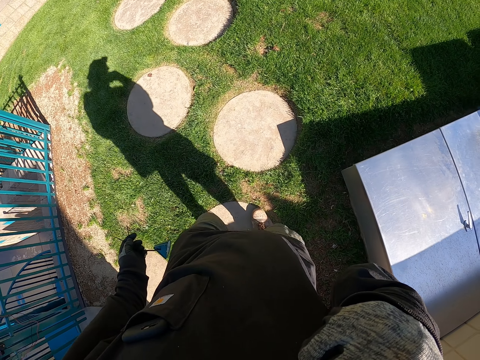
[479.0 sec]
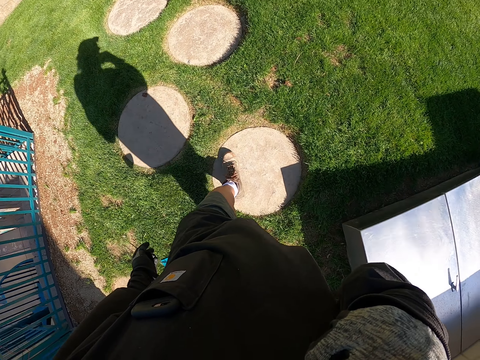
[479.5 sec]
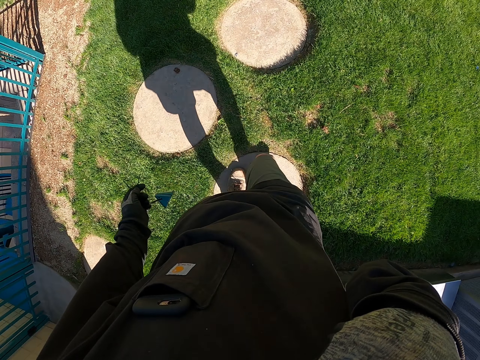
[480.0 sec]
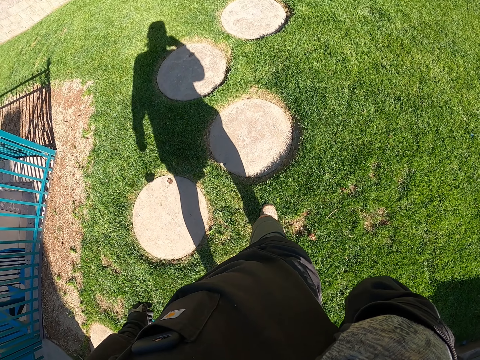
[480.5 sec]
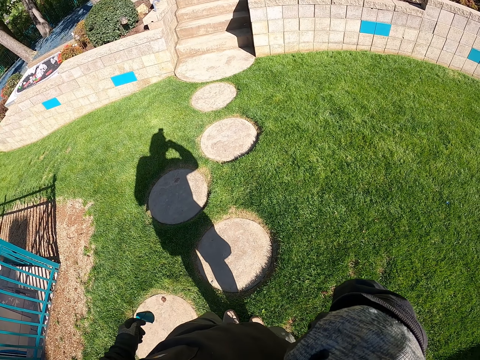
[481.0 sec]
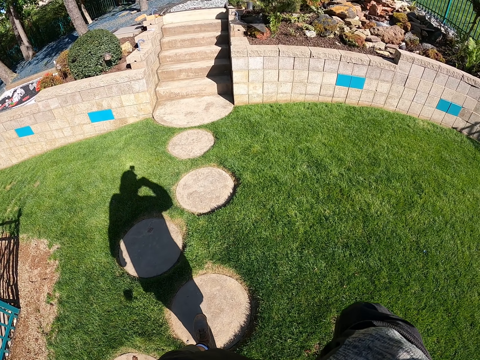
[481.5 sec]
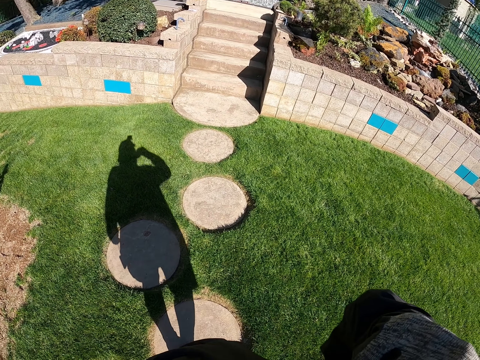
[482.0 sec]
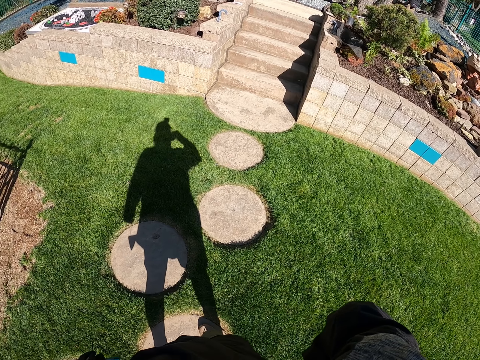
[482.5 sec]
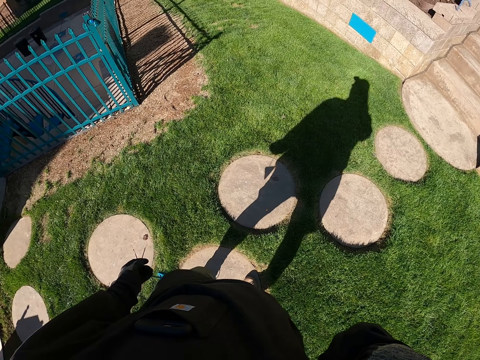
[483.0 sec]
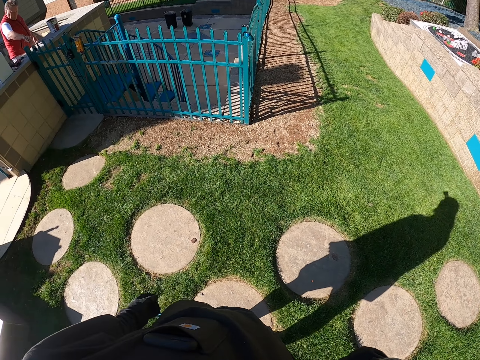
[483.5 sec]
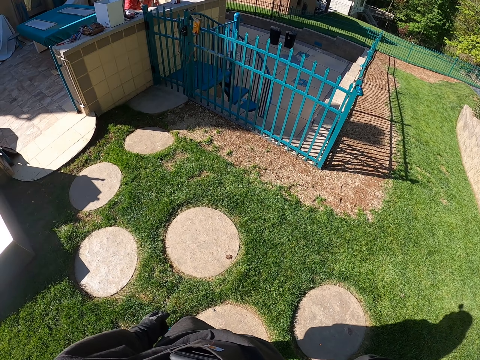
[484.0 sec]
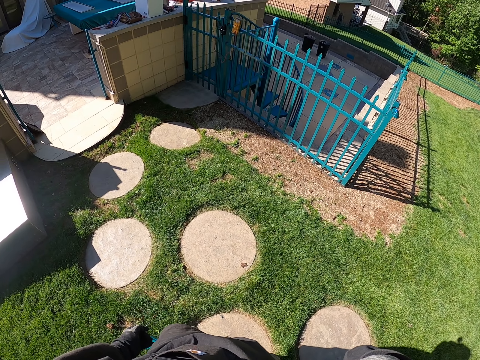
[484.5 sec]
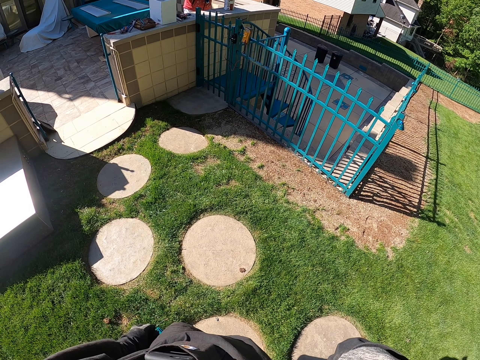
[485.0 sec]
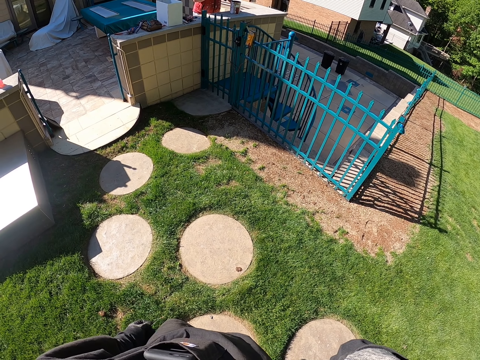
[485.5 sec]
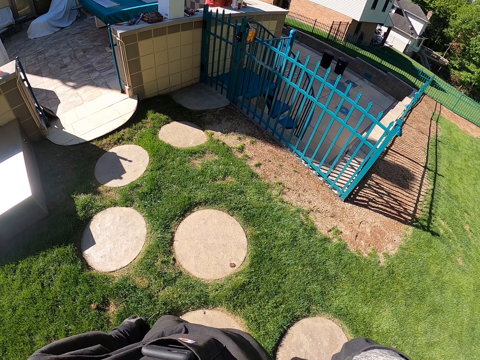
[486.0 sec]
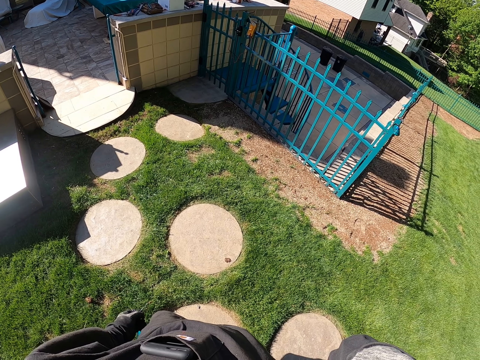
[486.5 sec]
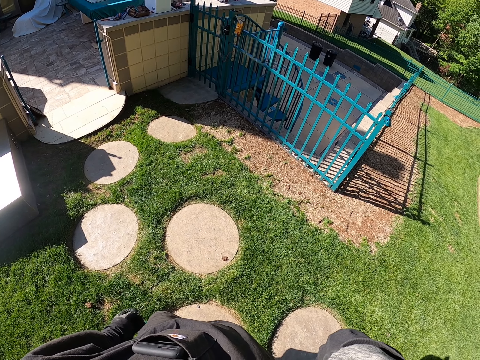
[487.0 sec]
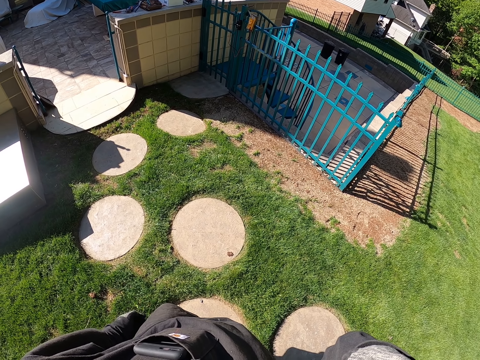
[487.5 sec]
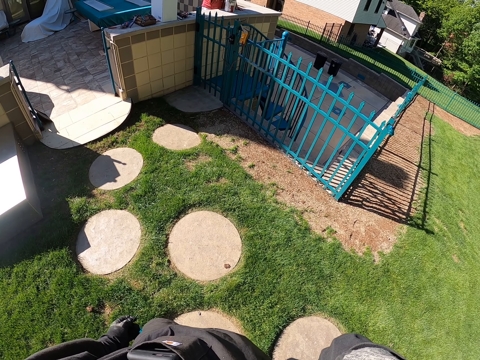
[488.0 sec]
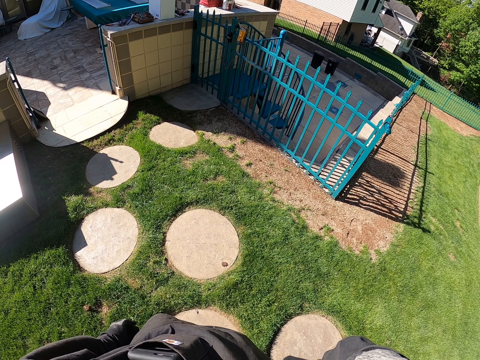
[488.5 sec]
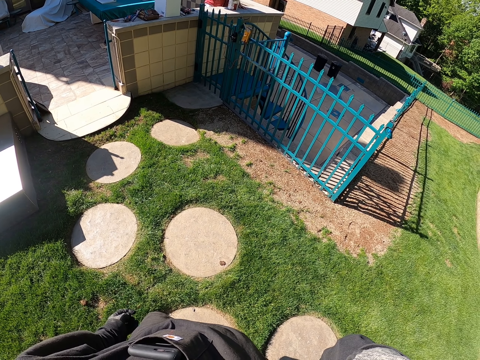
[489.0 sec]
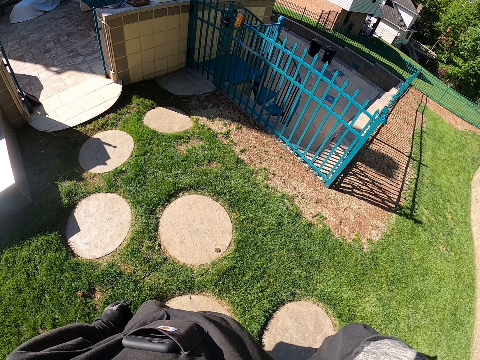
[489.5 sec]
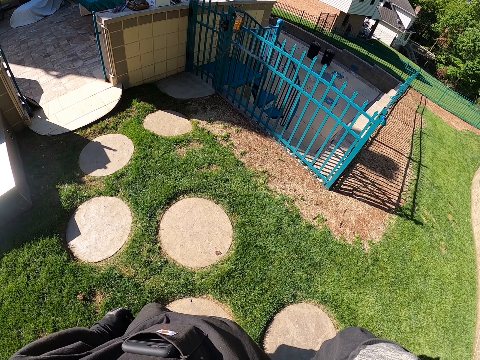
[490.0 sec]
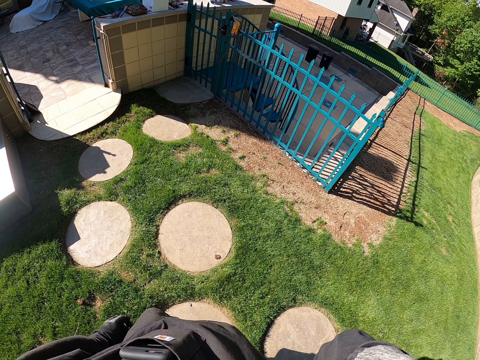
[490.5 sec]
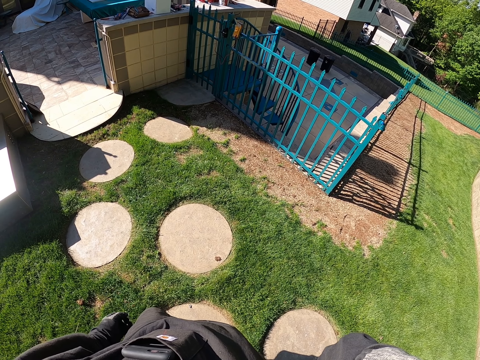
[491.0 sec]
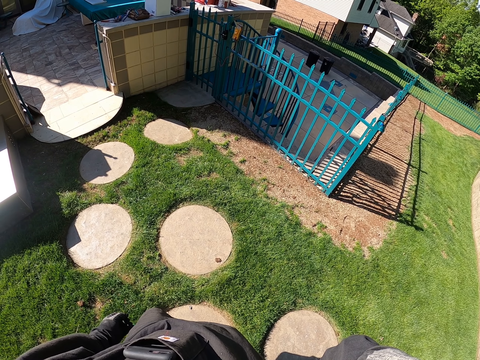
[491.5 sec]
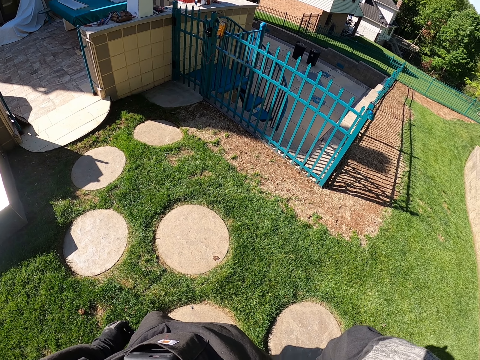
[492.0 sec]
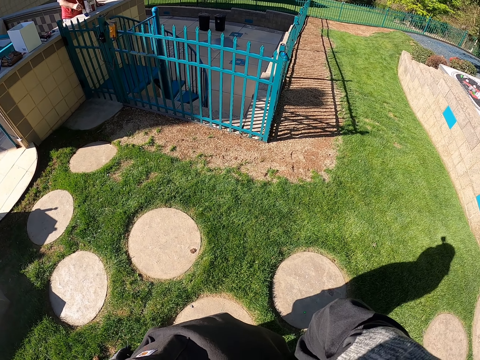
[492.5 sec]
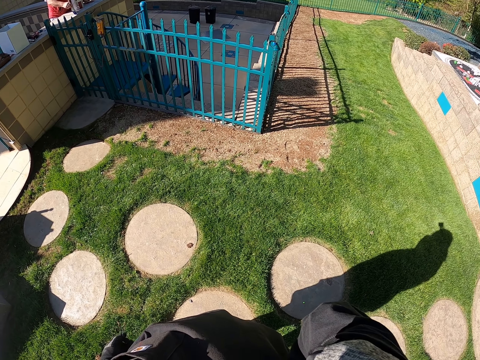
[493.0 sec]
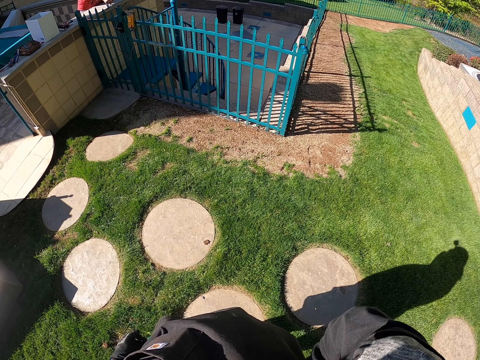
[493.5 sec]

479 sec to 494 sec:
The camera wearer walks around and looks around. They turn round in the compound and stare round the compound.

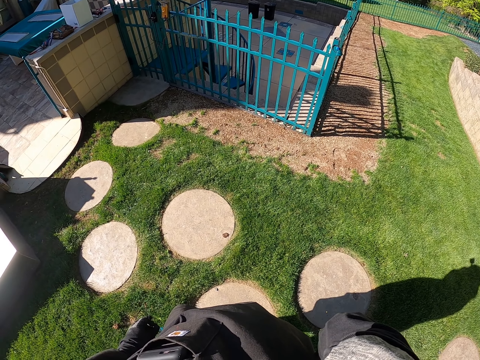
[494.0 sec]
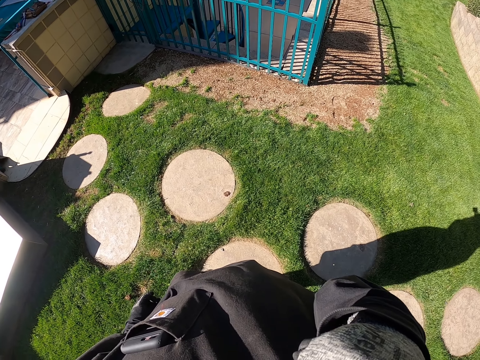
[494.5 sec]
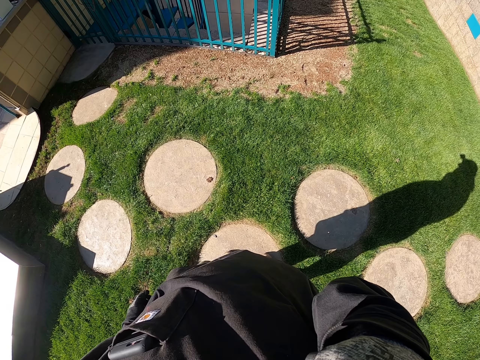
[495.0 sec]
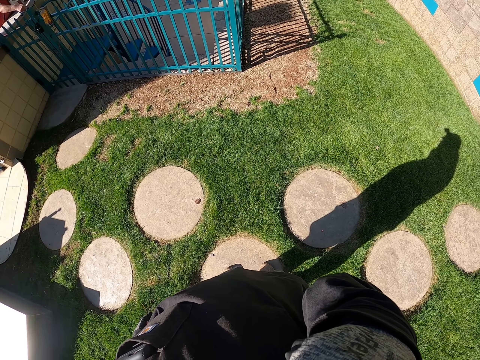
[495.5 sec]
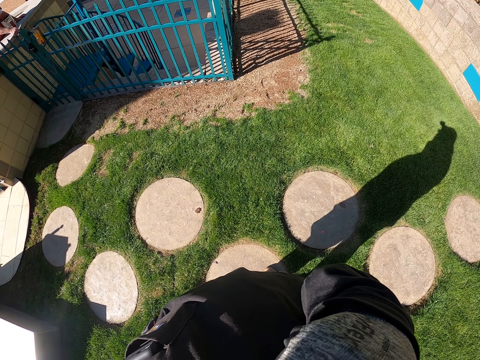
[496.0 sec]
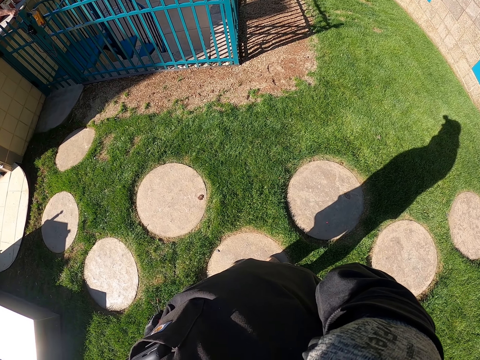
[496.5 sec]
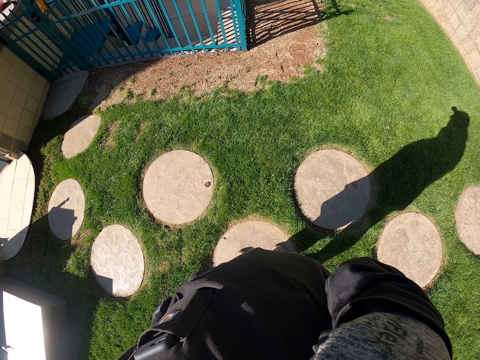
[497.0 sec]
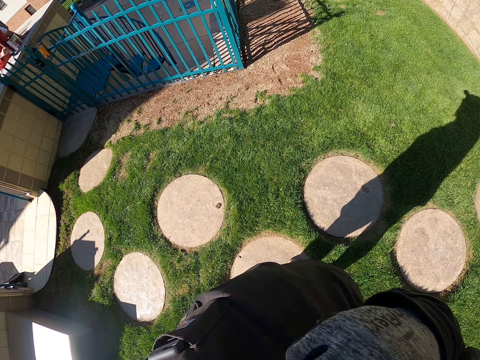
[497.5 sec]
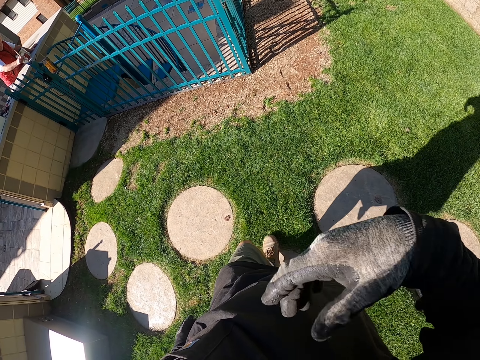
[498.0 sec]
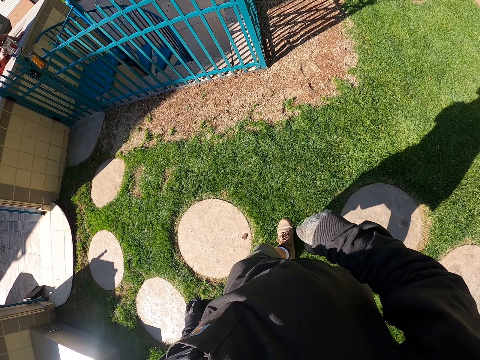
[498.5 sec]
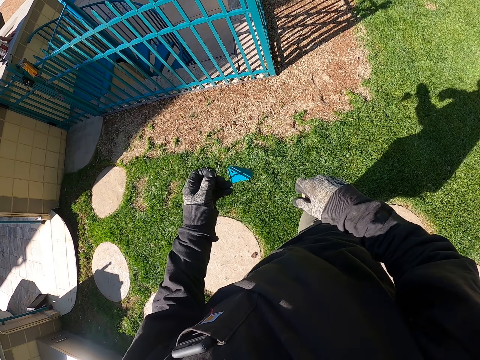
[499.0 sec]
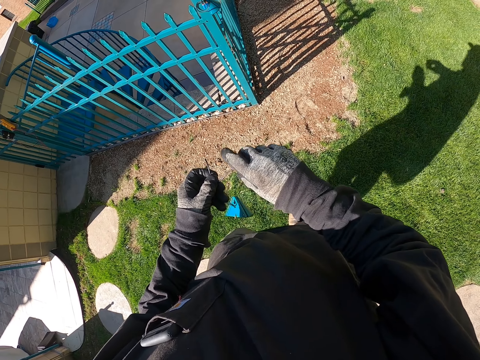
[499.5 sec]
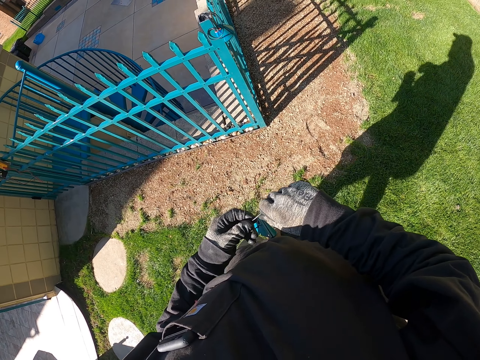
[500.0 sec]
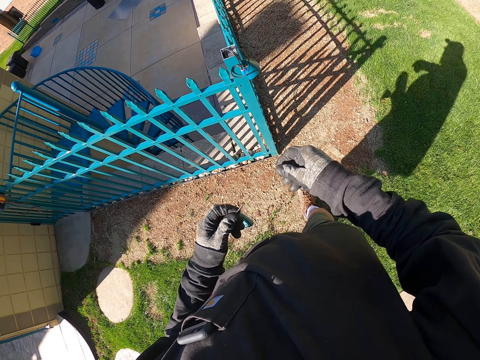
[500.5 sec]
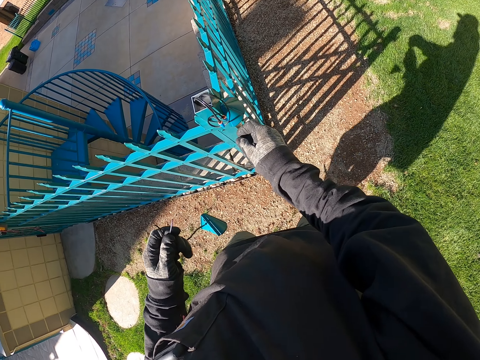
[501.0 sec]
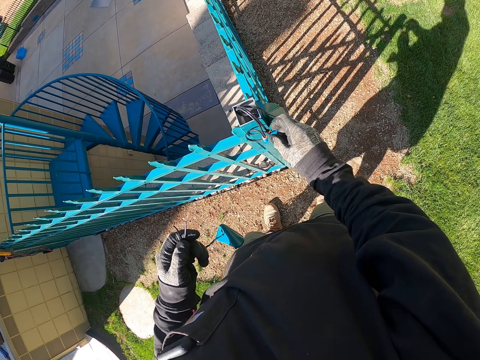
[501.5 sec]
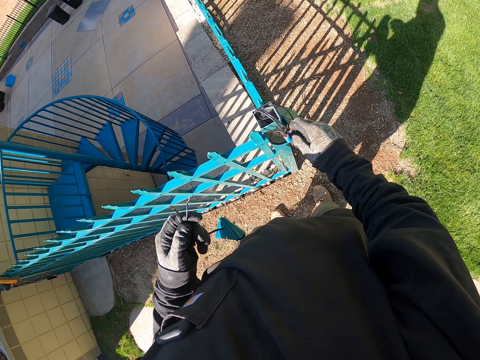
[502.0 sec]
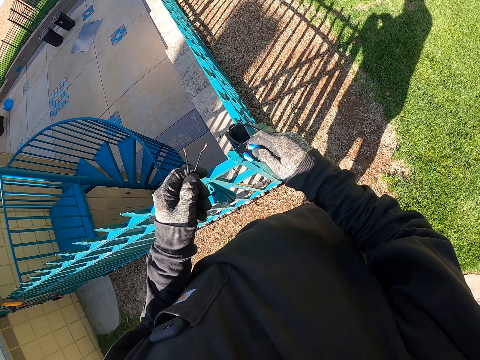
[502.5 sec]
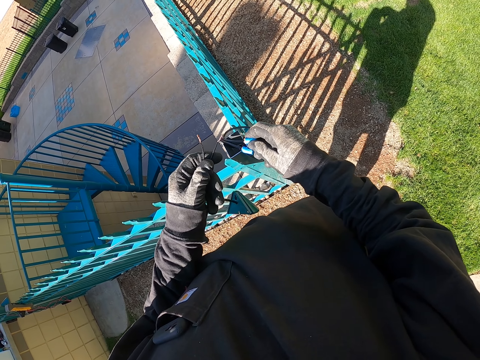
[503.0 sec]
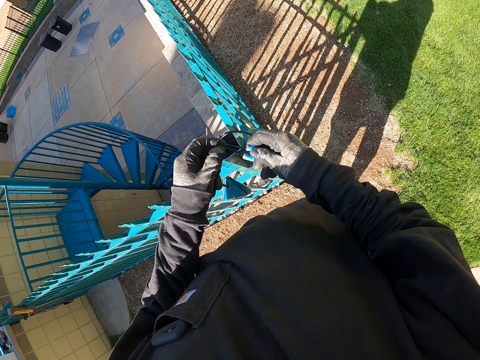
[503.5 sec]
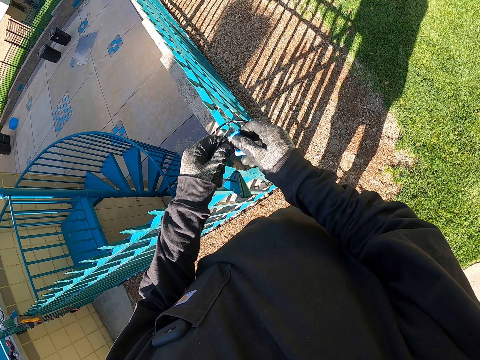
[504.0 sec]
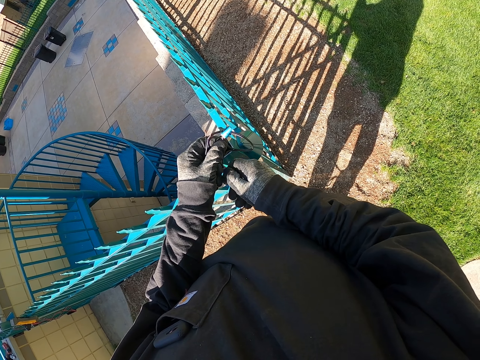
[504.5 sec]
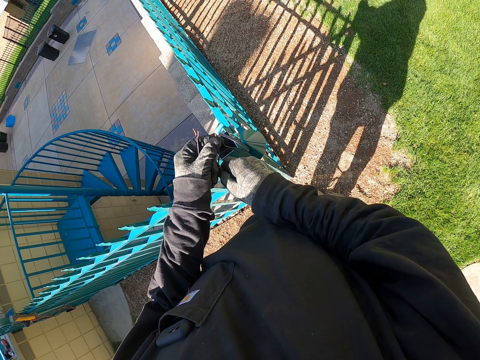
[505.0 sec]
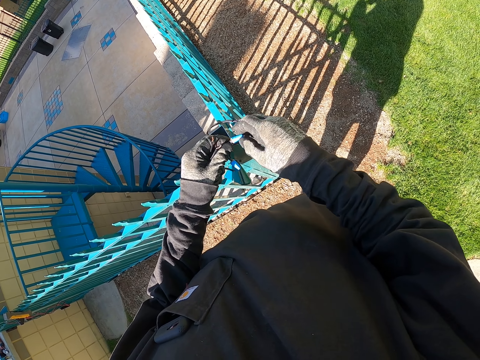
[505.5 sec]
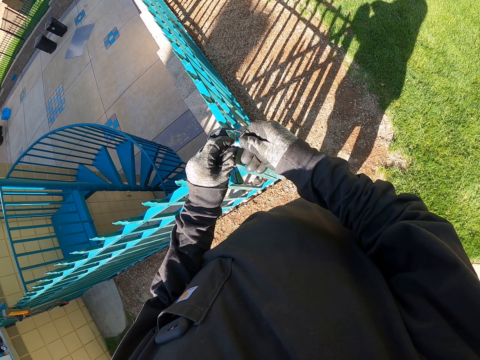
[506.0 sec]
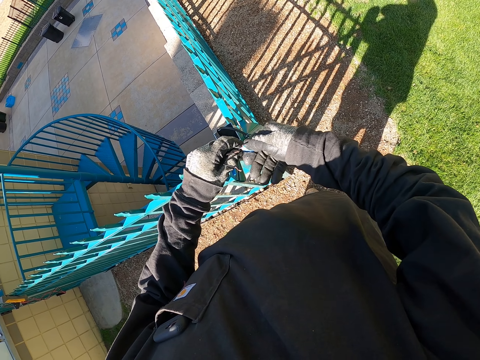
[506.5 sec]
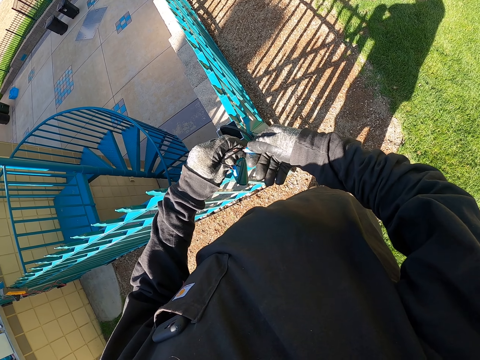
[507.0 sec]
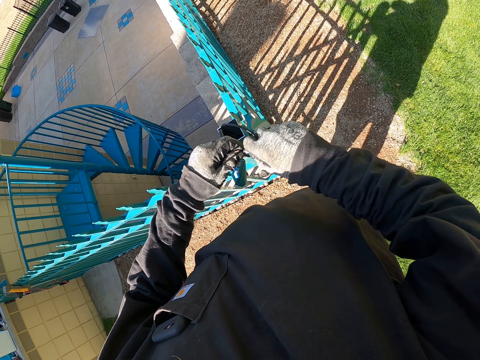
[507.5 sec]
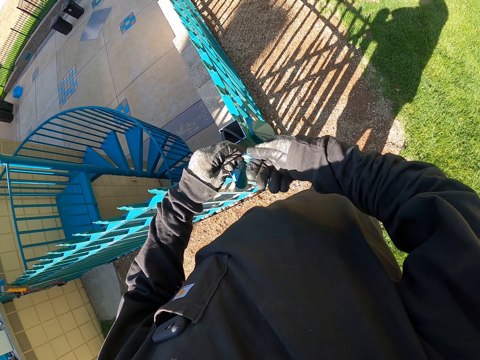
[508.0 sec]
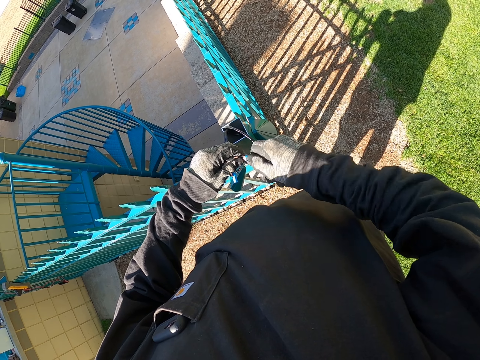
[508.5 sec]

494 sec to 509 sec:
The camera wearer walks closer to the steel fence. He turns the top lid cable edge on his way. He picks the cables on the steel wall pillar. He touches something. He tightens something. He opens the cable connector on the cables in the pillar.
